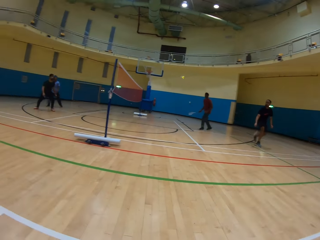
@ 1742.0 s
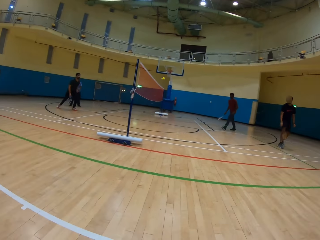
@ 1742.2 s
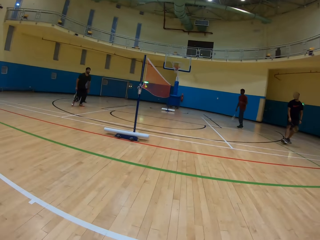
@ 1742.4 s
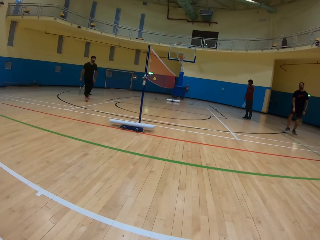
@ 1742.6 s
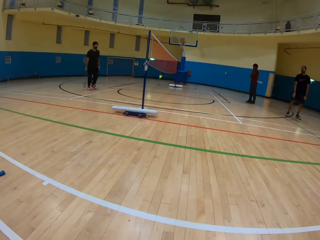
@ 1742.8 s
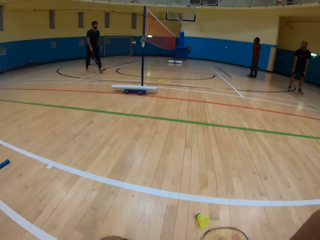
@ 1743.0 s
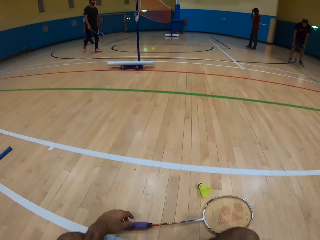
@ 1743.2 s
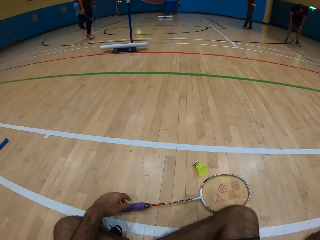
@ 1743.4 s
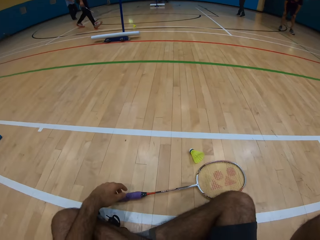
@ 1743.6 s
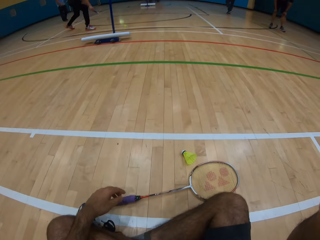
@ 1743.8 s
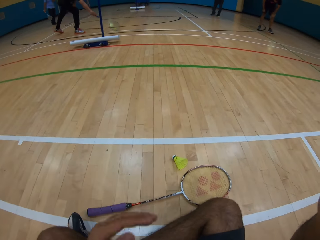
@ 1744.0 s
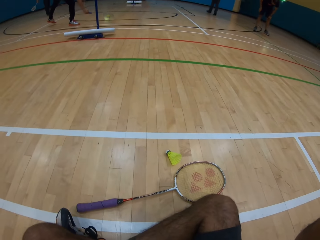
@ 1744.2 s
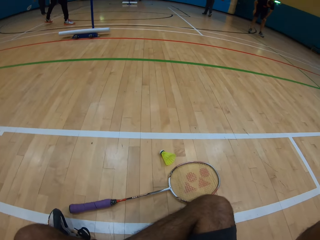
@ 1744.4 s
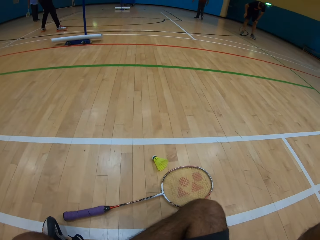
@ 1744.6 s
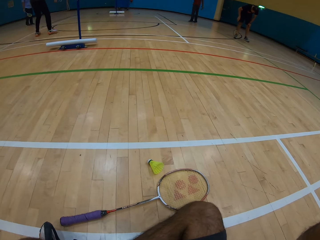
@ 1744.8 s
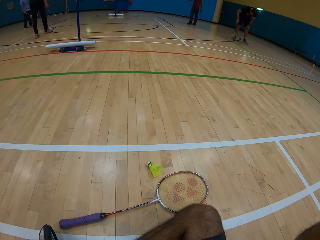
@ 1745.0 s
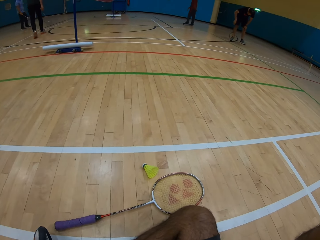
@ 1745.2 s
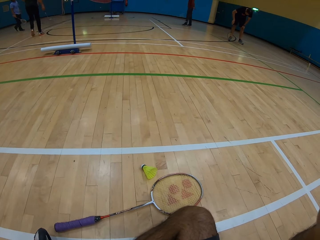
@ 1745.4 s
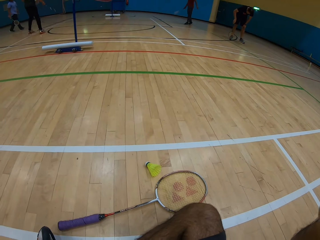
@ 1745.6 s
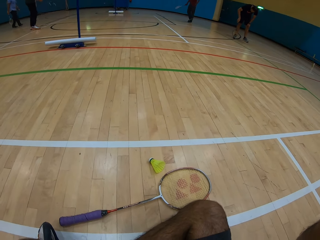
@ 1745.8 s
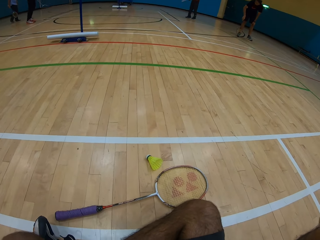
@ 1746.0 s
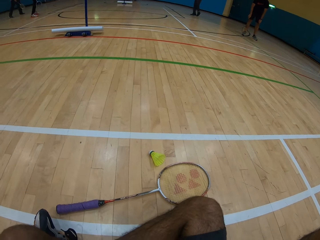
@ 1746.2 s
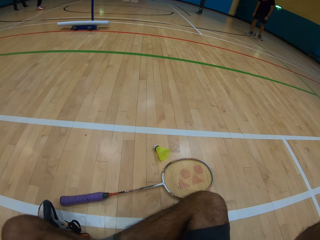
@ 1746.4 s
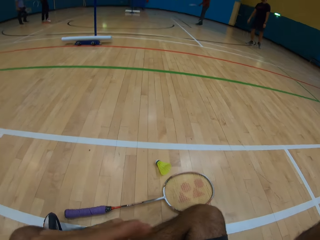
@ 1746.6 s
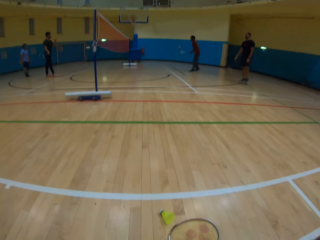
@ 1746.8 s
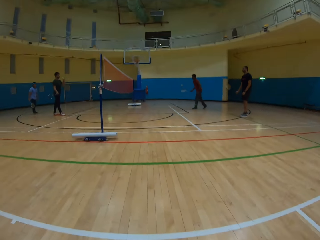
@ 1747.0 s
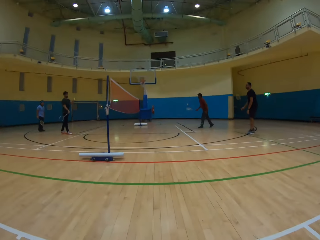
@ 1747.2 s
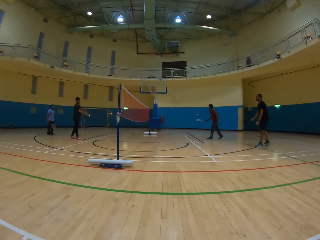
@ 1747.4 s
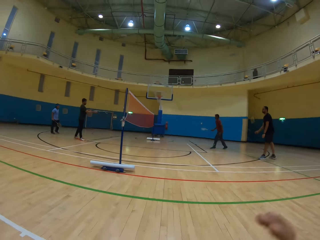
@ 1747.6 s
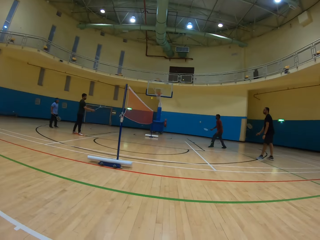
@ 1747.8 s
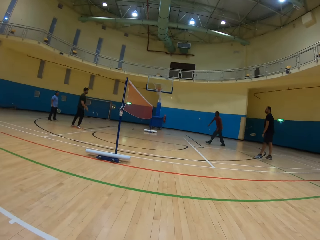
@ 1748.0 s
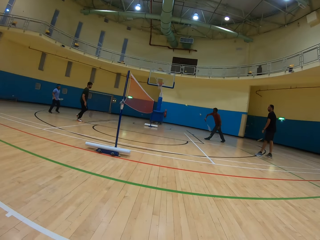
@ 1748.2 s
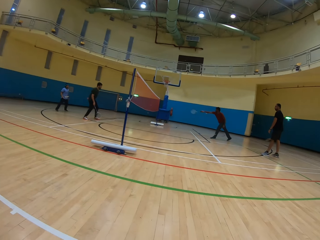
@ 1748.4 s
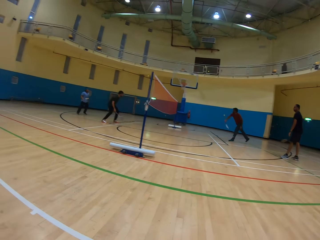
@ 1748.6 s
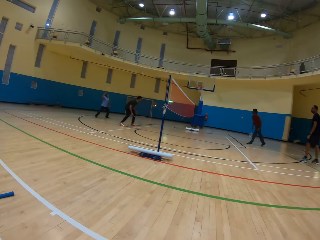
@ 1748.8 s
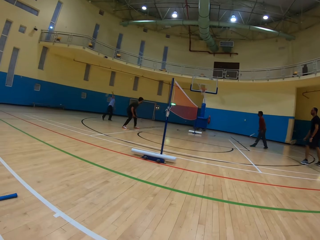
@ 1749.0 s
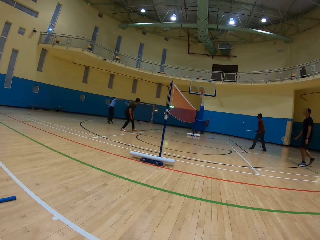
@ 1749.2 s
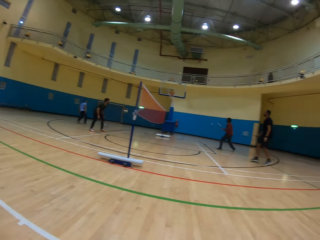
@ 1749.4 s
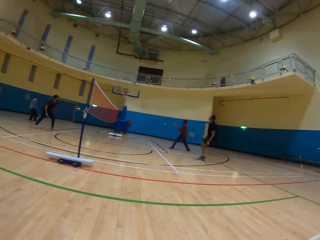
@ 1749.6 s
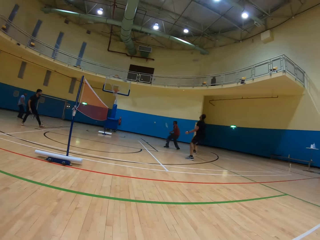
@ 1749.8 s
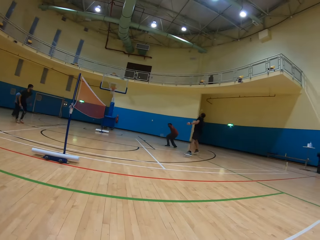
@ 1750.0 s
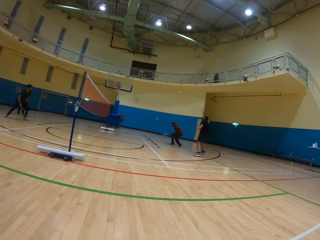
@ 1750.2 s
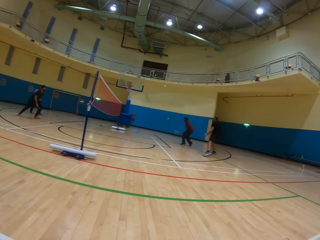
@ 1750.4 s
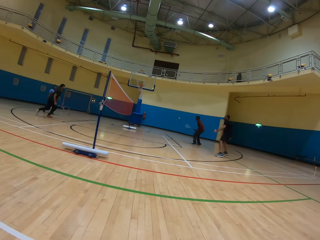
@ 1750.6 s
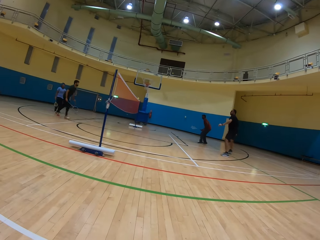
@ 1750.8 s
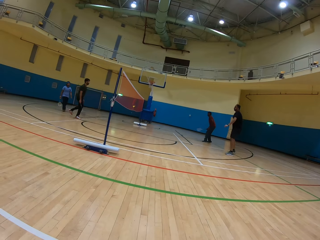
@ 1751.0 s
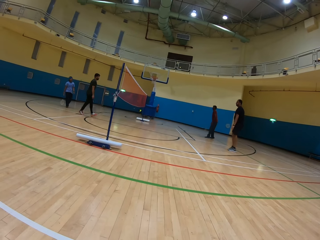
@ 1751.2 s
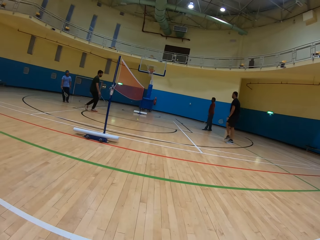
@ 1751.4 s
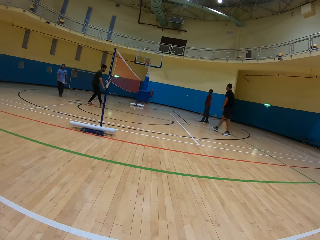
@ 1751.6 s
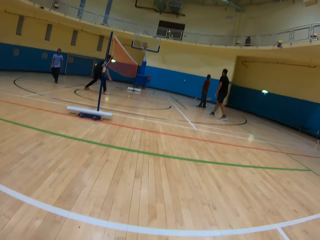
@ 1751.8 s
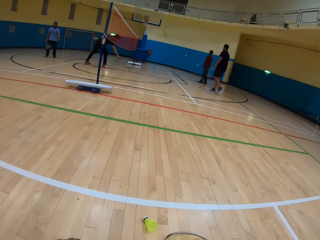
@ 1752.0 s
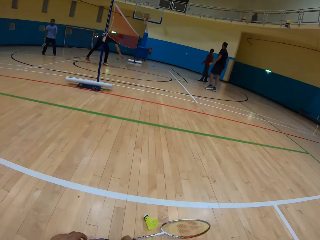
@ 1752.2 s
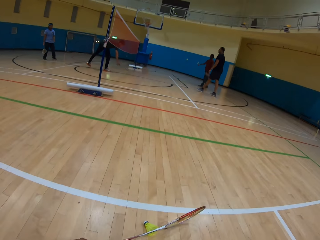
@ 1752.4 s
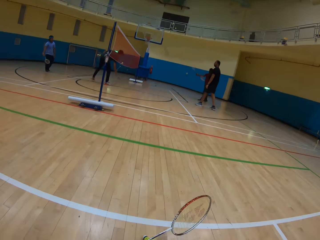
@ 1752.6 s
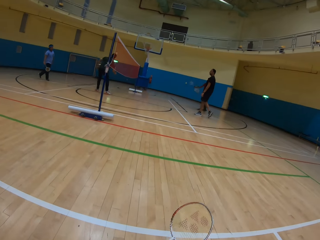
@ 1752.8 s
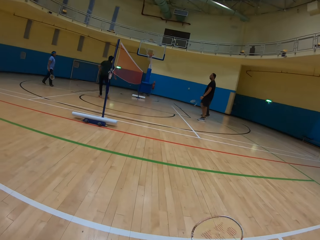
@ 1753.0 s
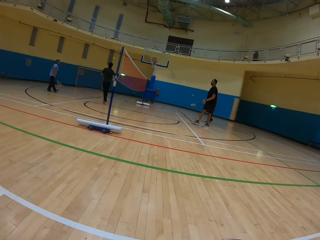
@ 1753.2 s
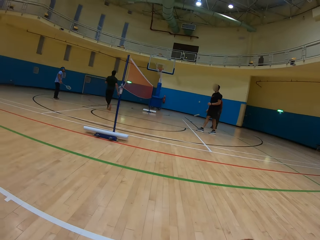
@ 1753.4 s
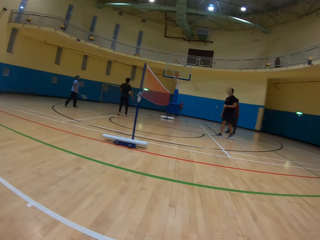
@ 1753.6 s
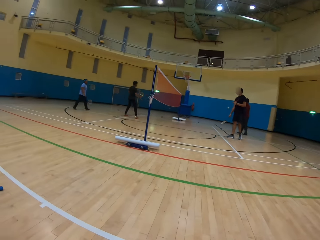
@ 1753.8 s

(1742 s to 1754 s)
A man hits the shuttlecock. The camera wearer looks around. They look at the team playing badminton. Another man hits the shuttlecock. A third man hits the shuttlecock. The first man hits the shuttlecock.

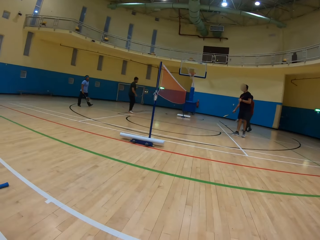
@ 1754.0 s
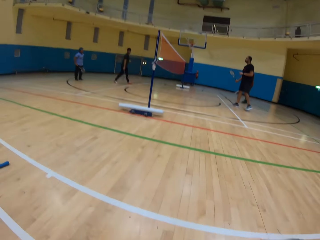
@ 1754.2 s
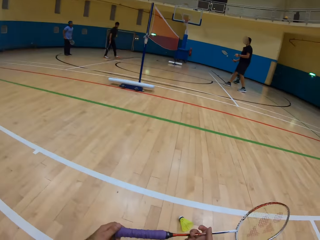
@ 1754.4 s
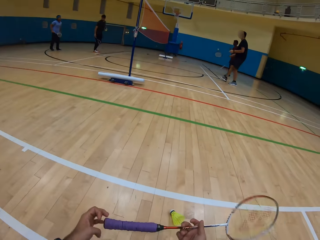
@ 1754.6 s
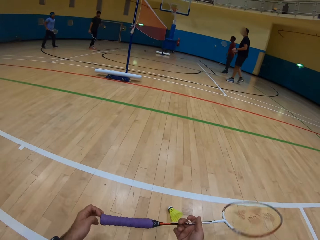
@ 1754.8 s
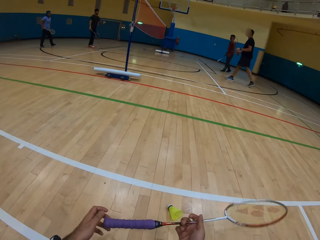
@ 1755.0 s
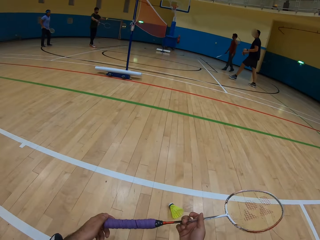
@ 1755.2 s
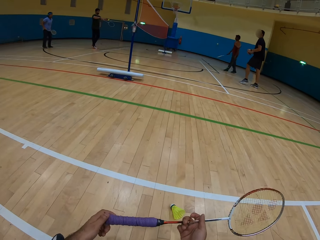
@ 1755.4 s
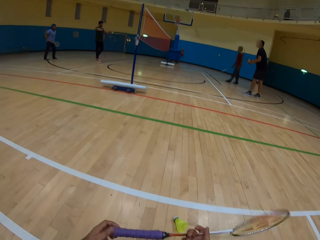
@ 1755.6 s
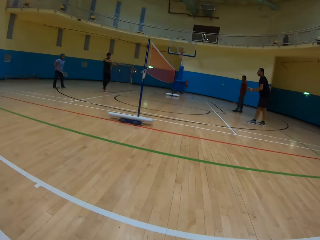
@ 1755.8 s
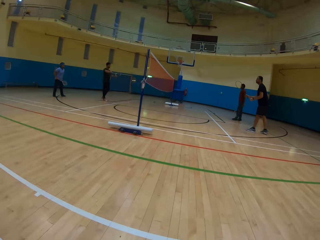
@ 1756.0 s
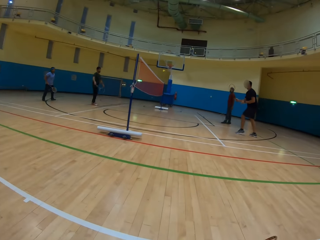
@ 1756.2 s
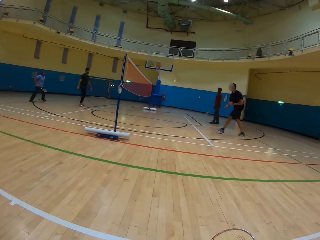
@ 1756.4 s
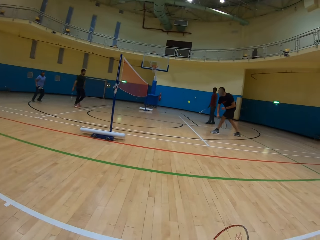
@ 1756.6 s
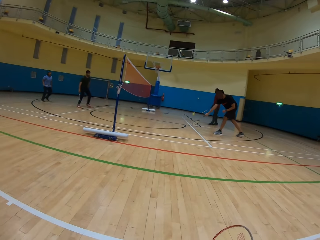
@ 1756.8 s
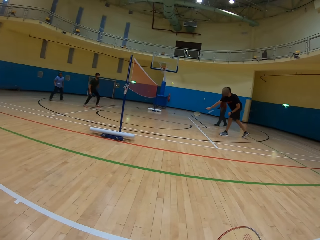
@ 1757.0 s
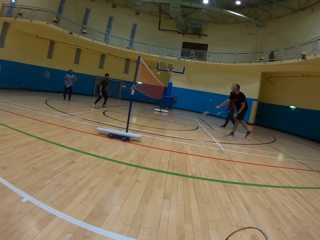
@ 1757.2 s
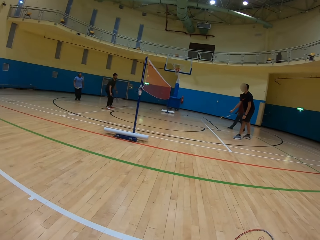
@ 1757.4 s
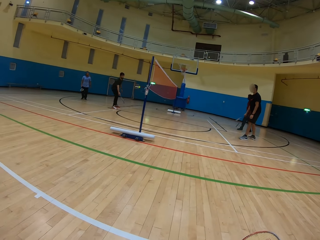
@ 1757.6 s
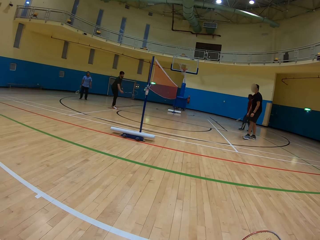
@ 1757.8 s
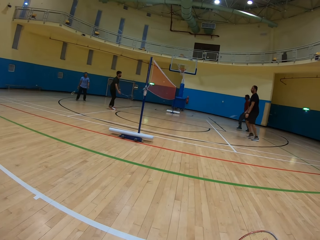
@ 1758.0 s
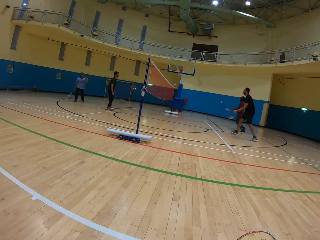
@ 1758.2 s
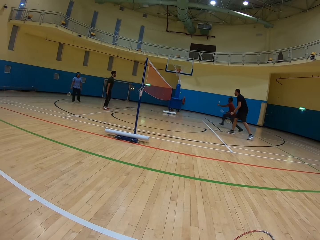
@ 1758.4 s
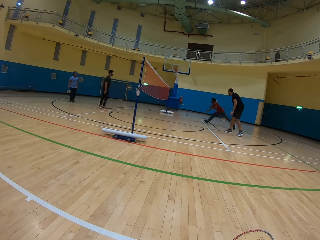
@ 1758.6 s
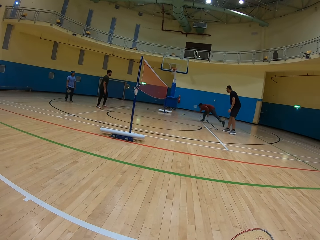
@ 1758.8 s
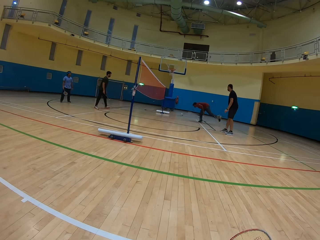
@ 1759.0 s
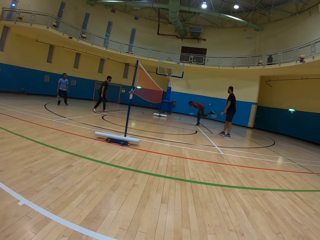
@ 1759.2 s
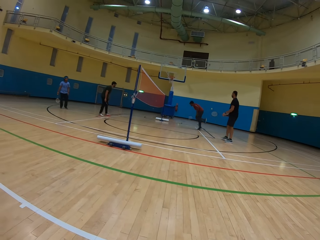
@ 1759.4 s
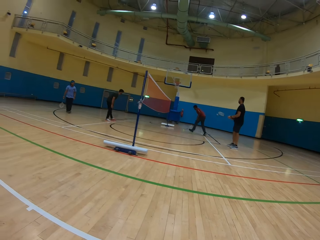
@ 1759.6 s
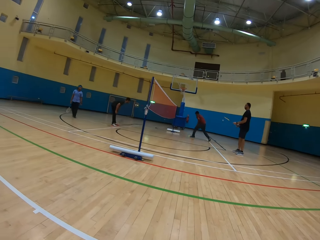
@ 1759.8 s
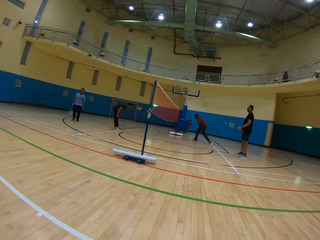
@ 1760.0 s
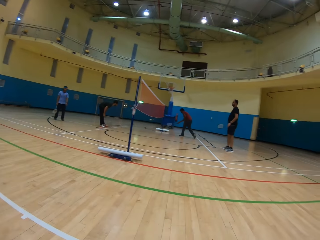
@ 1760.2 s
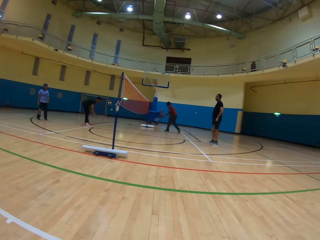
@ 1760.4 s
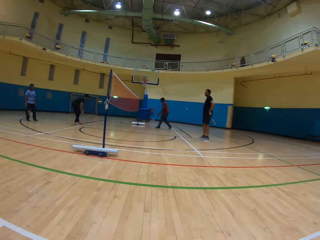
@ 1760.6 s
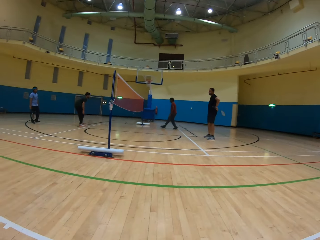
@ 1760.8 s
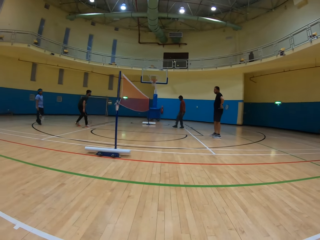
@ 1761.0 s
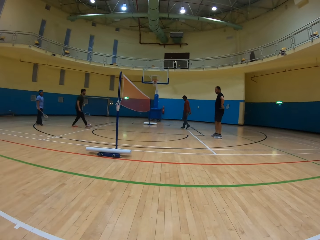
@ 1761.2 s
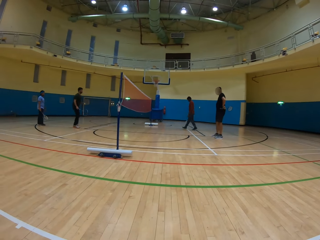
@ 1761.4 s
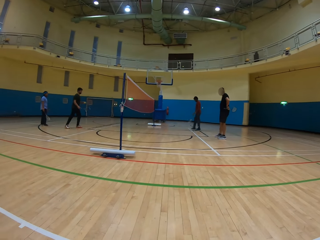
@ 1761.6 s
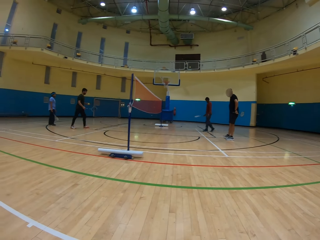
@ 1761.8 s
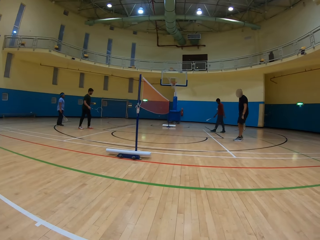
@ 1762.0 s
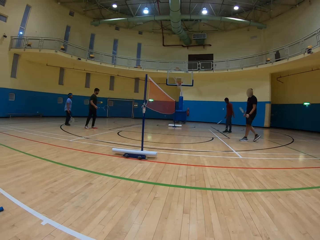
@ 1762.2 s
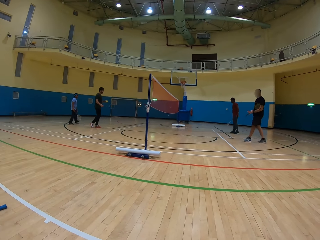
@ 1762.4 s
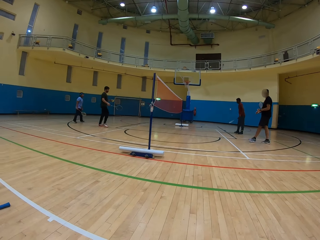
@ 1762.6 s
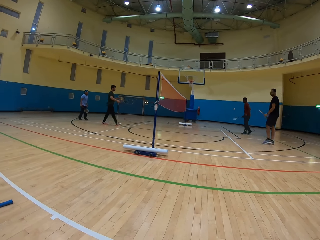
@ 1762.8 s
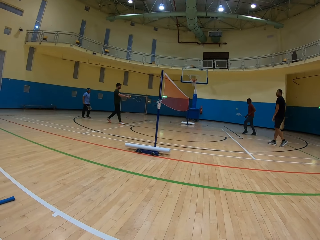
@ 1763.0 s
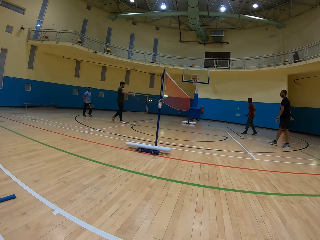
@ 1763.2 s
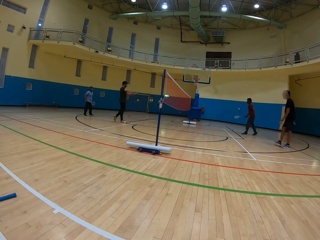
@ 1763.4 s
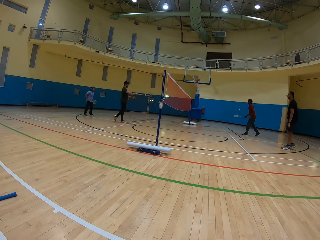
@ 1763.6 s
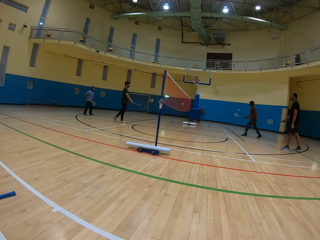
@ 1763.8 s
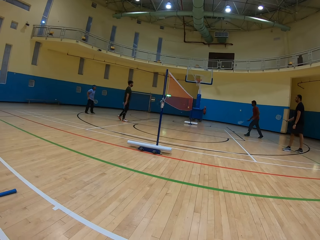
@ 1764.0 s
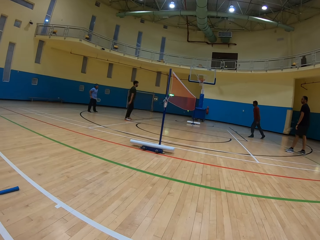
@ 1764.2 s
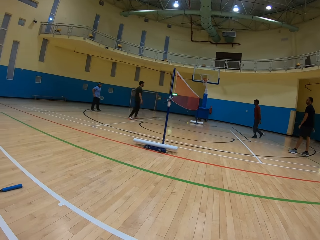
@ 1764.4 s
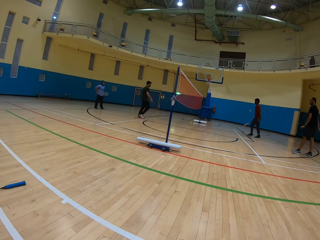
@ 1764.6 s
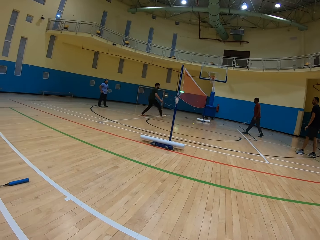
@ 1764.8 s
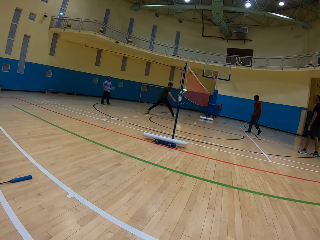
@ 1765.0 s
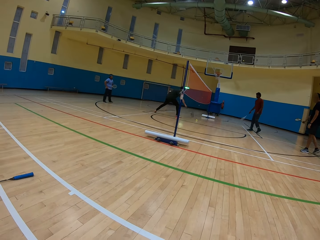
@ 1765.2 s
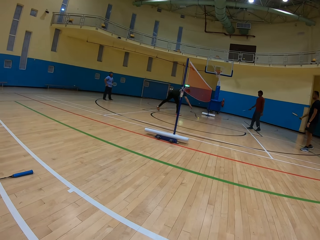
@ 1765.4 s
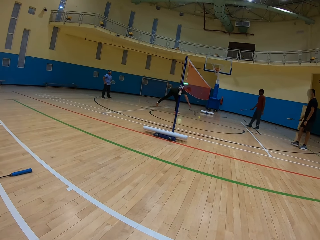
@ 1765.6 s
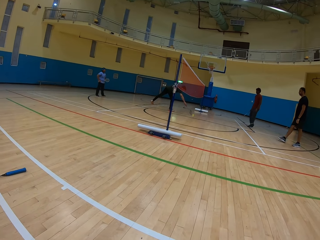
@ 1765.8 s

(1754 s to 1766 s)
The camera wearer moves his racket. A man hits the shuttlecock. A man picks the shuttlecock. Another man picks the shuttlecock and hits the shuttlecock.
